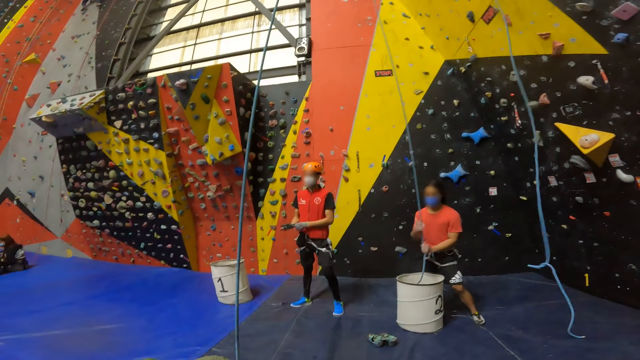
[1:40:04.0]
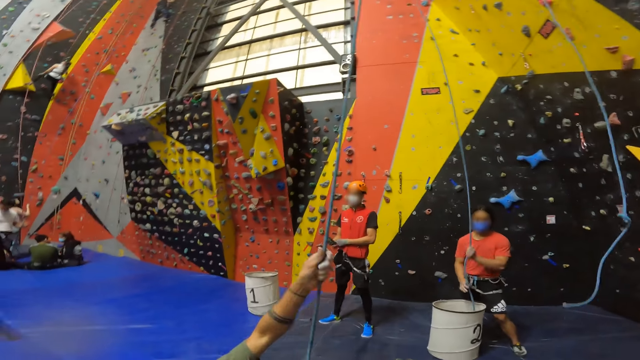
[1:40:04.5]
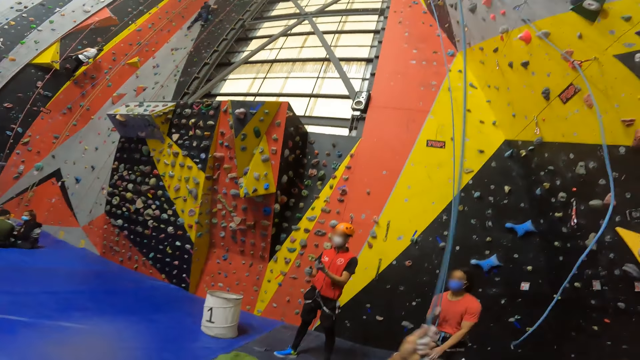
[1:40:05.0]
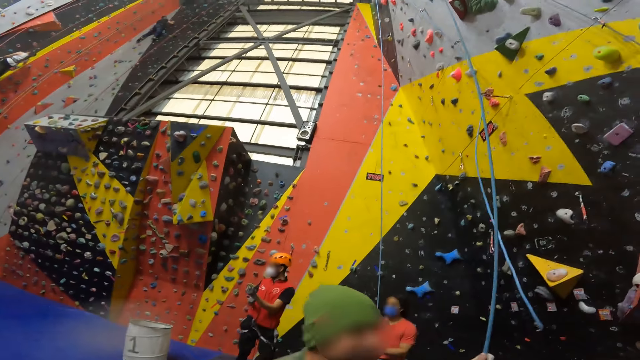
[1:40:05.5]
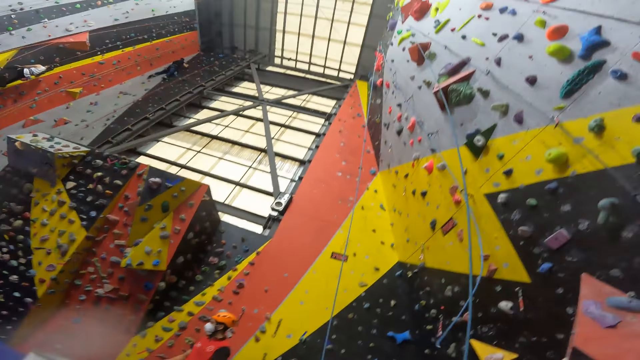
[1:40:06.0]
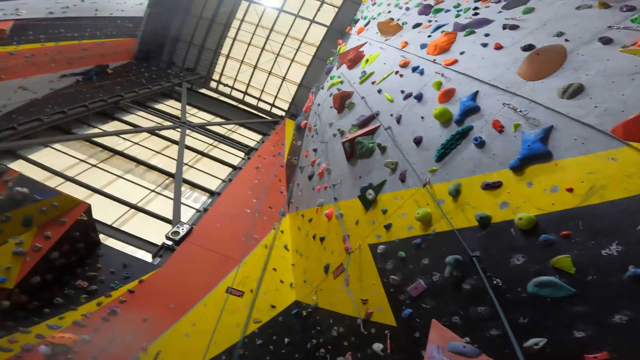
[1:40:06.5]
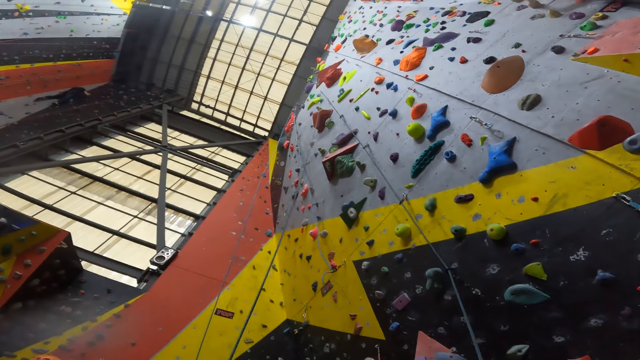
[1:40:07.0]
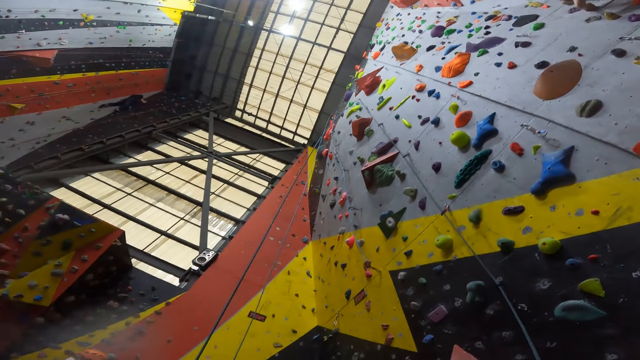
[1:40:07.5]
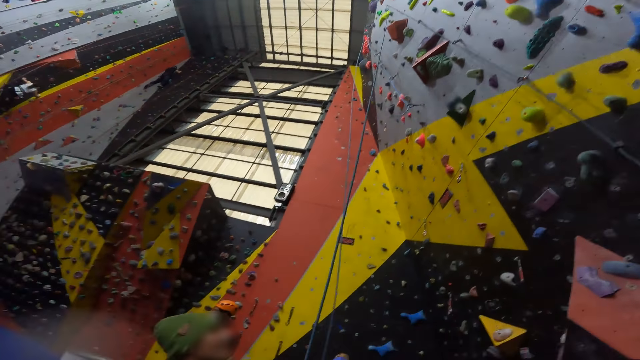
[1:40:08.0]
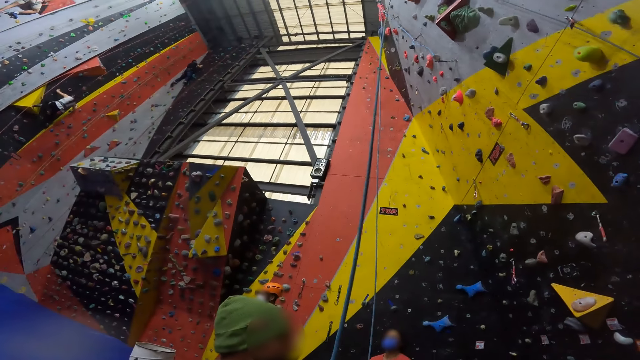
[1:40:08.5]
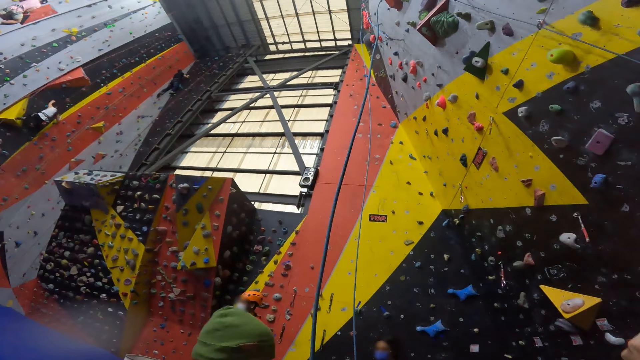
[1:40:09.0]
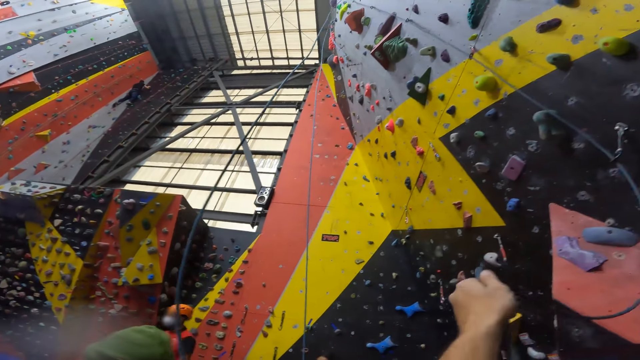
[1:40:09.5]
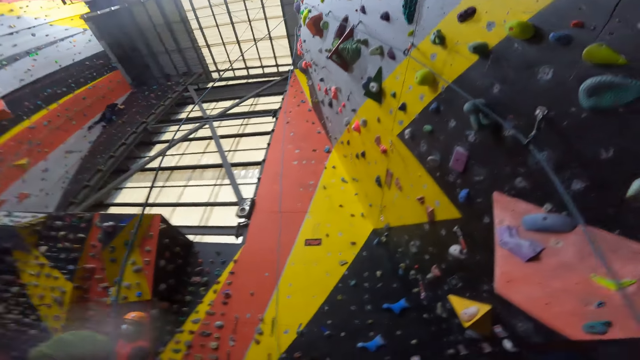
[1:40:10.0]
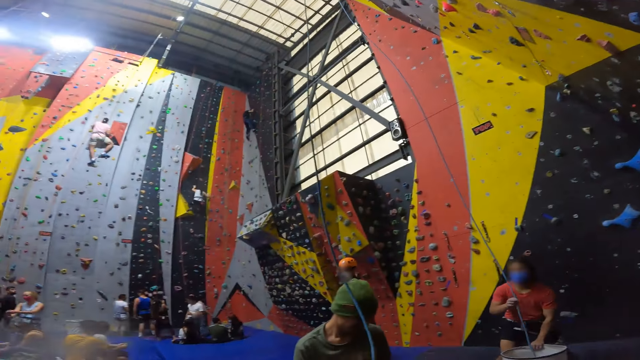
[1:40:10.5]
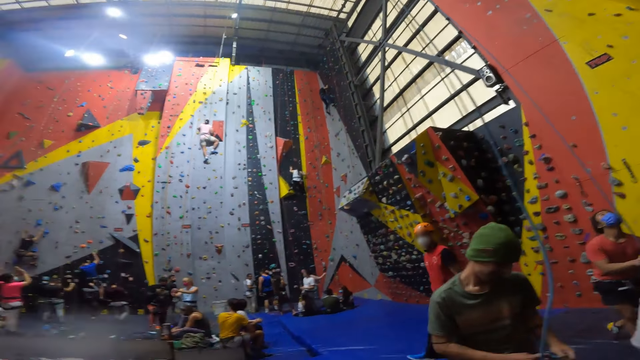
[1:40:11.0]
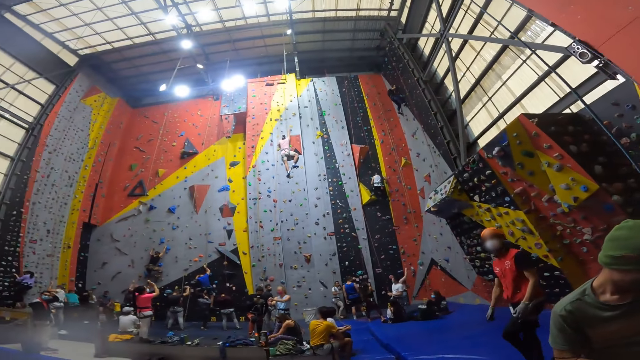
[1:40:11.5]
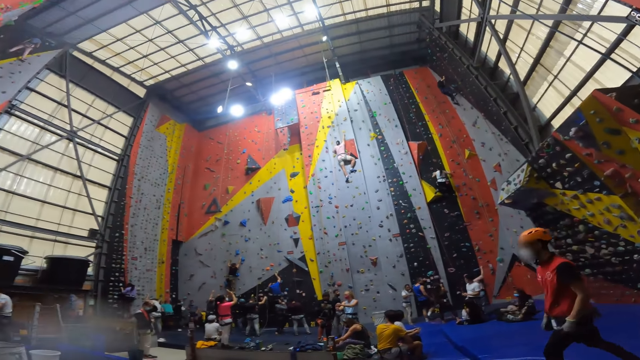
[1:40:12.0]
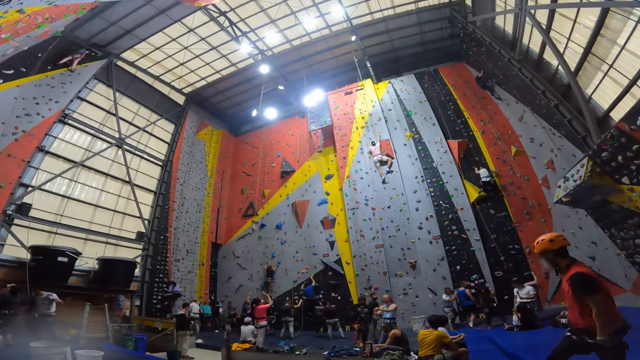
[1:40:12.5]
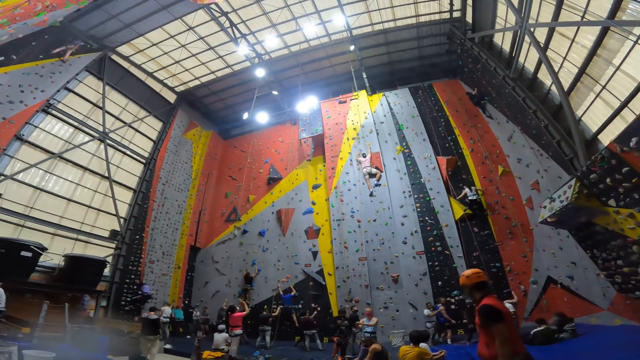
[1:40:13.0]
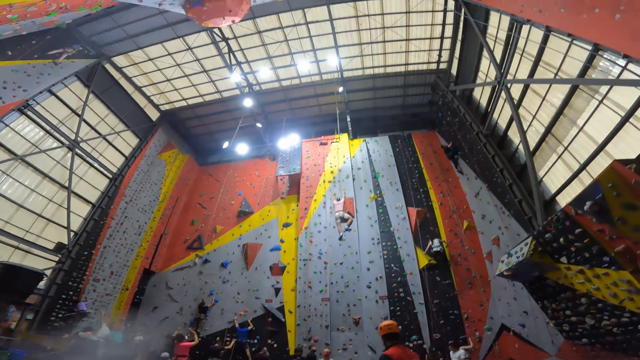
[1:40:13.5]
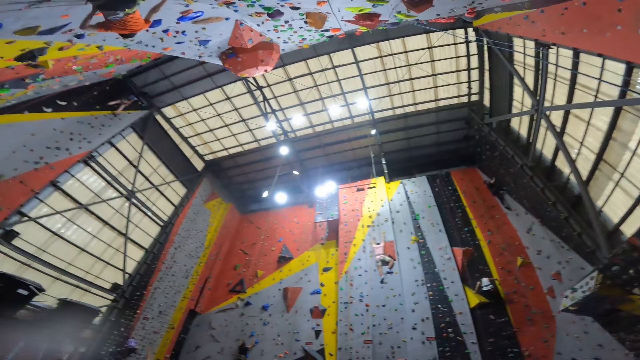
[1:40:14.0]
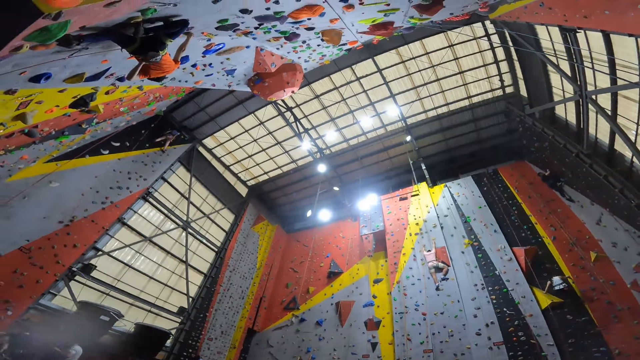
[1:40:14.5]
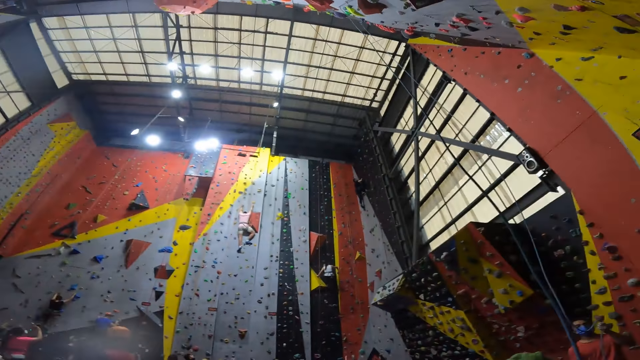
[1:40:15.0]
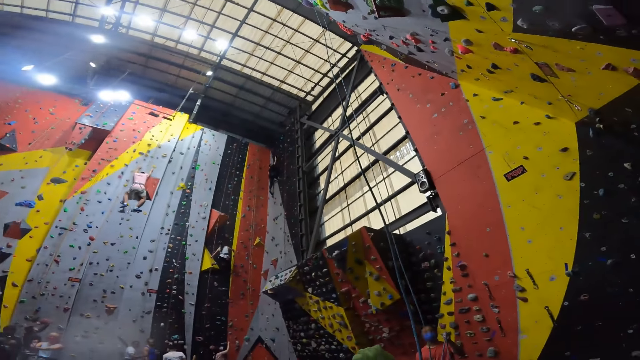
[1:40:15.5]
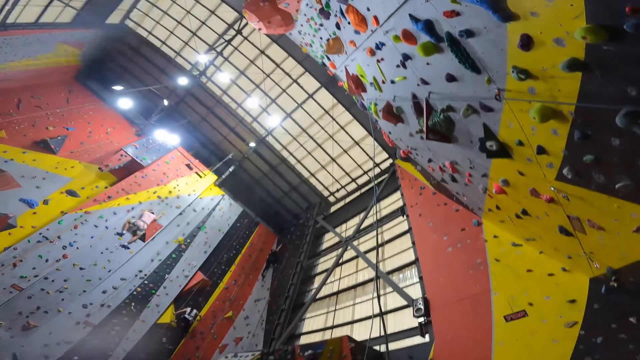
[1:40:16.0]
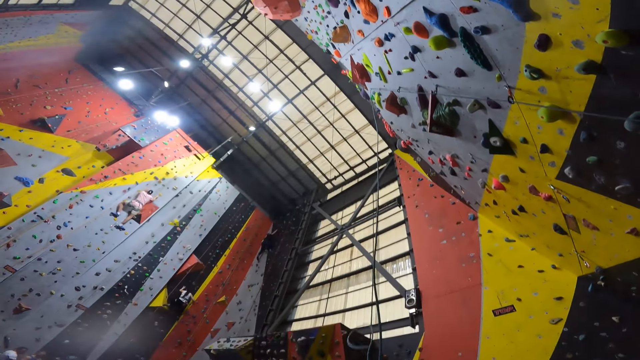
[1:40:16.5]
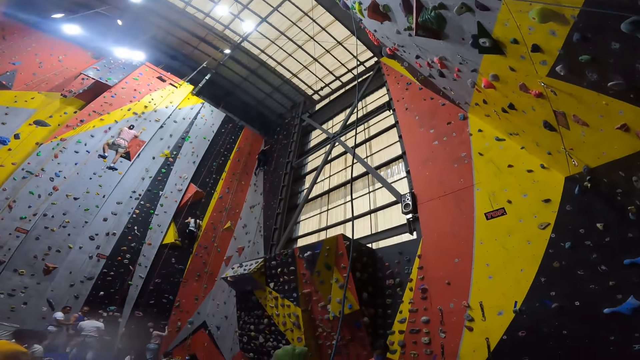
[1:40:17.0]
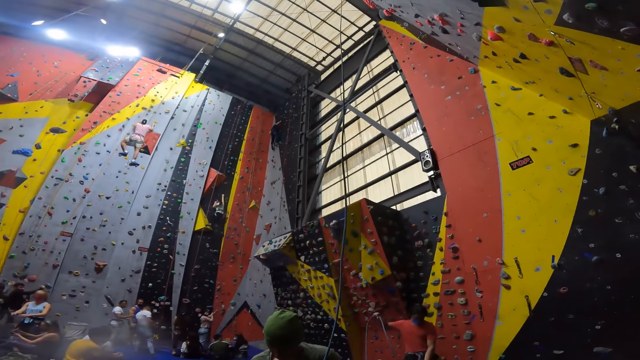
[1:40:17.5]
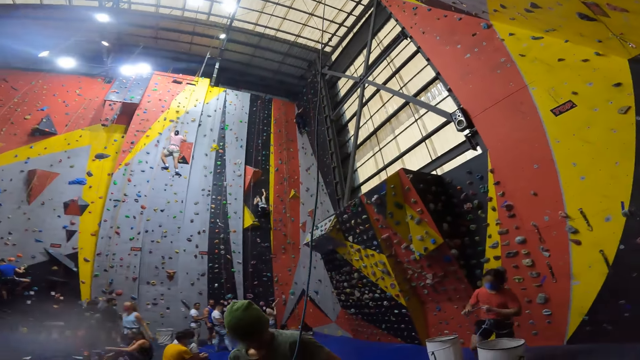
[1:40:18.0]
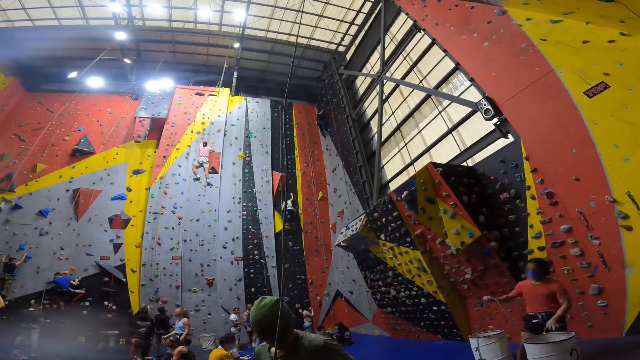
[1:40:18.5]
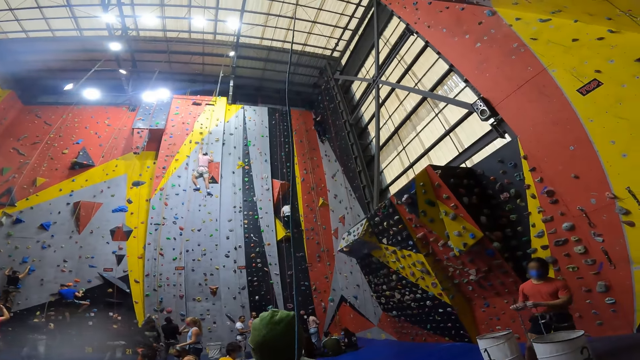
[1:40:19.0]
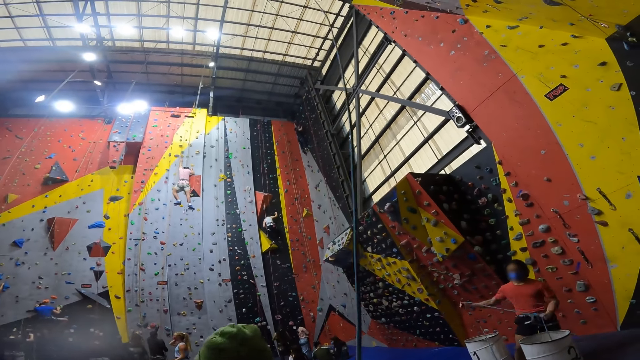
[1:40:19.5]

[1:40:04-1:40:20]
A person holds the rope. The camera wearer observes climbing walls. They move the hand with the rope. Another person walks across a room to the other wall. The first person moves the rope. The camera wearer observes people on a climbing wall. They observe the climbing walls. They observe the people on the climbing wall. Another person moves the hands.

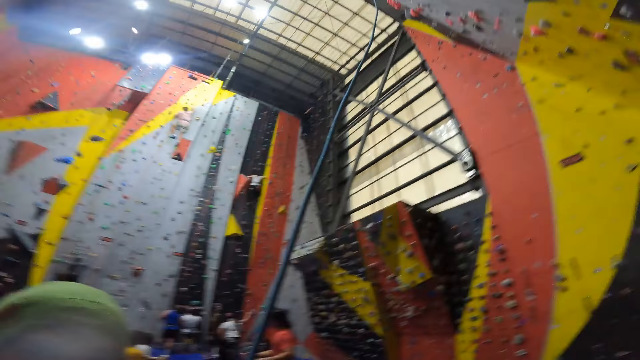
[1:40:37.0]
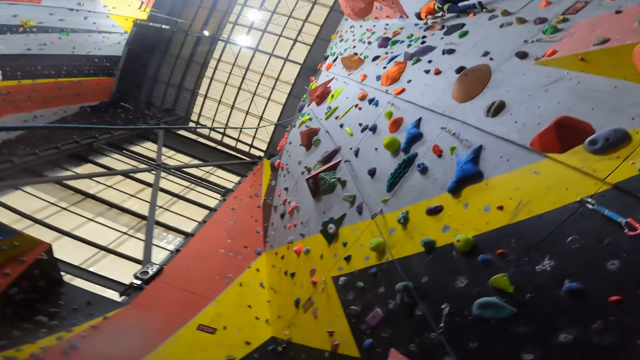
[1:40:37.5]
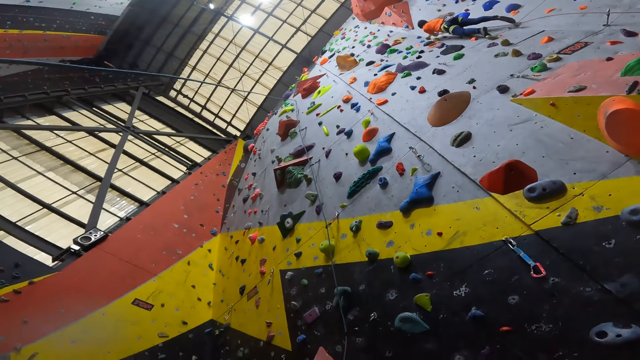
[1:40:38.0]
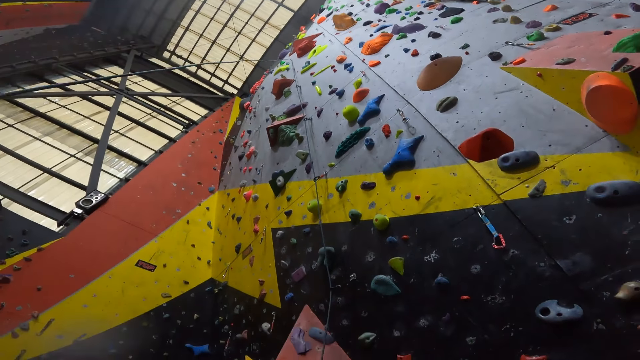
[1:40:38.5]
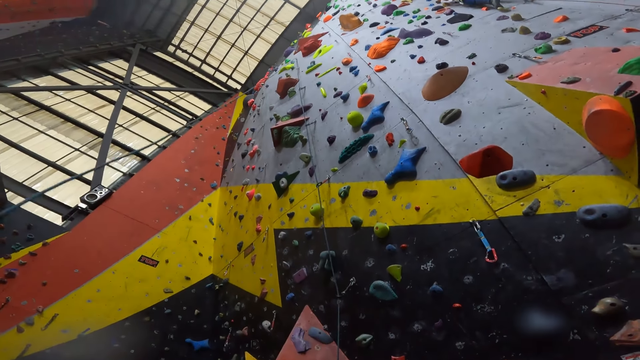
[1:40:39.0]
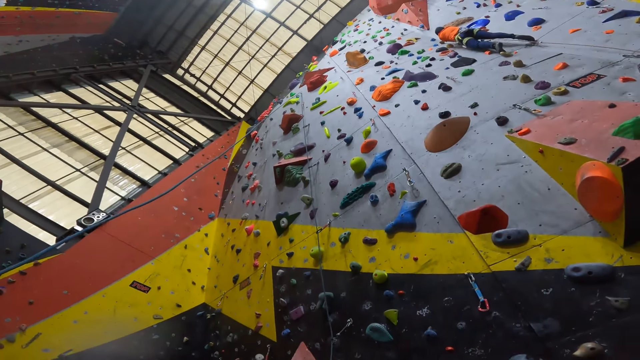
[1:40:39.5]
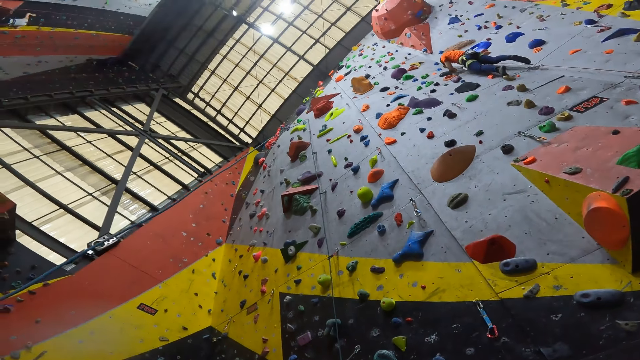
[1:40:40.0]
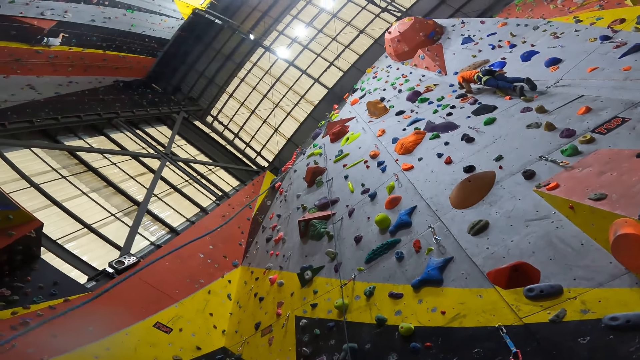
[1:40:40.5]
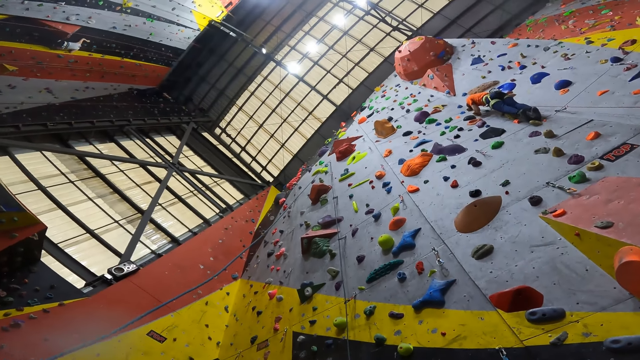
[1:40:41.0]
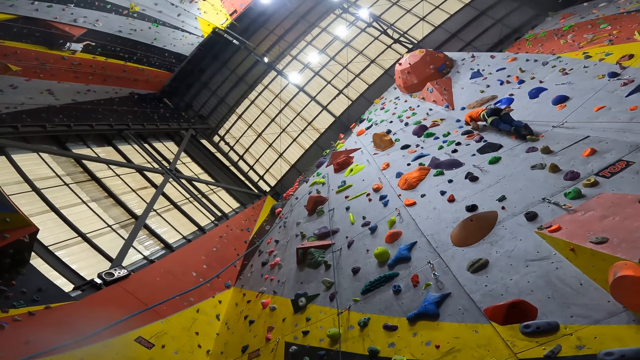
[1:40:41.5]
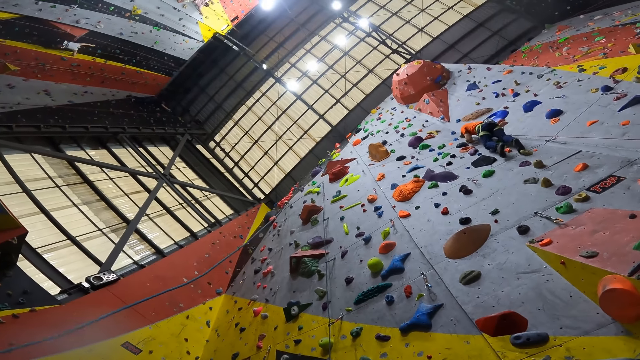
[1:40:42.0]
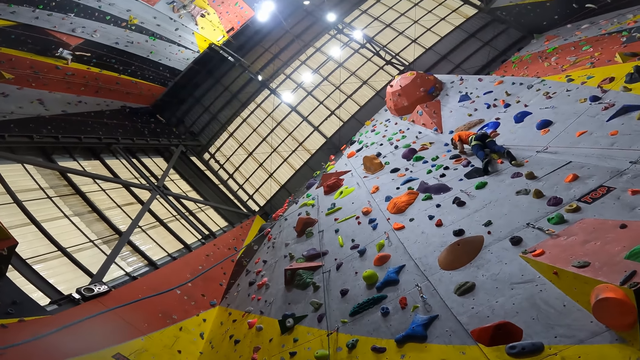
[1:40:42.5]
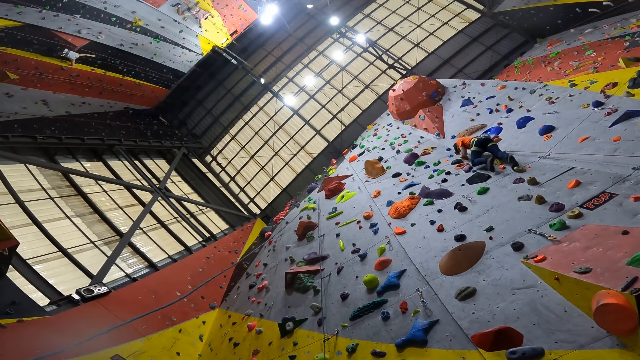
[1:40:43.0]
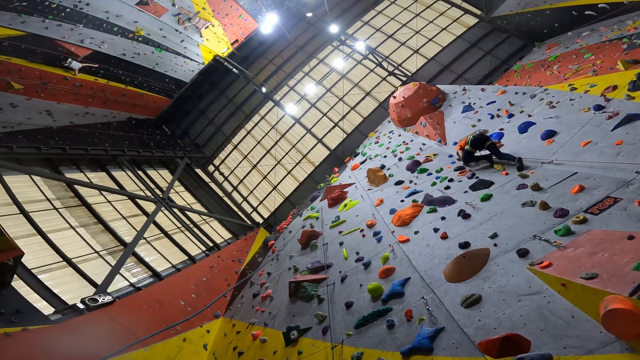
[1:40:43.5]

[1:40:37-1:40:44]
The camera wearer observes persons on a climbing wall. A person climbs the wall.
